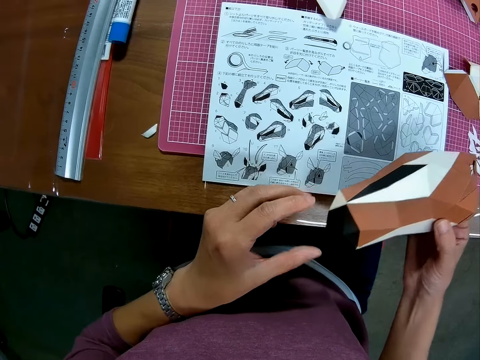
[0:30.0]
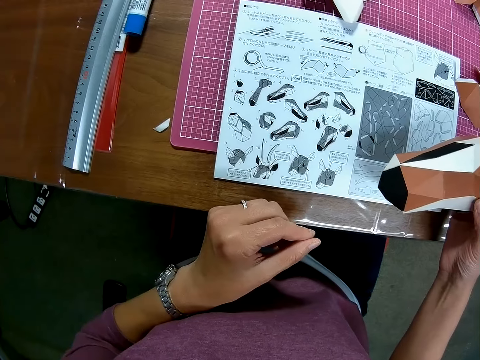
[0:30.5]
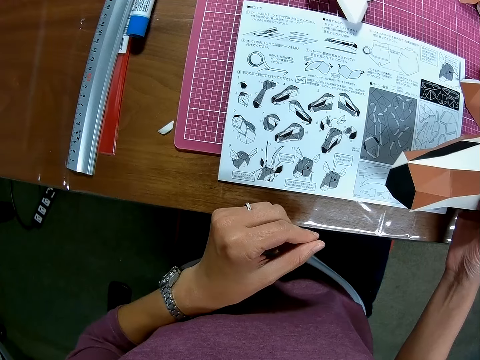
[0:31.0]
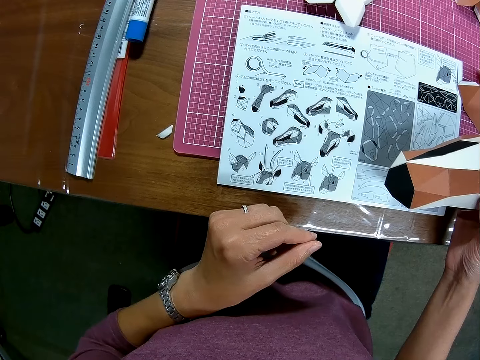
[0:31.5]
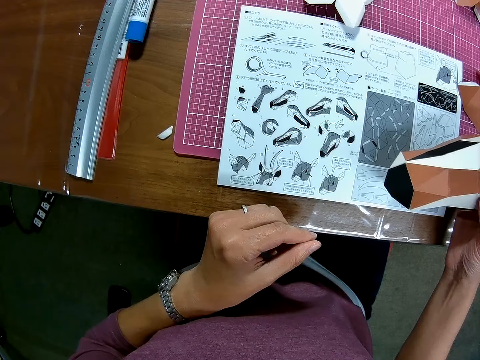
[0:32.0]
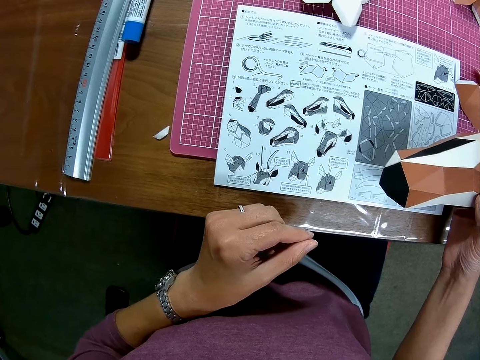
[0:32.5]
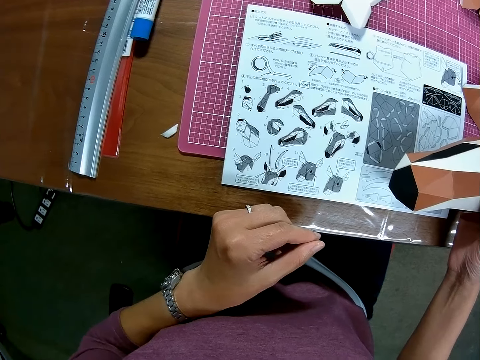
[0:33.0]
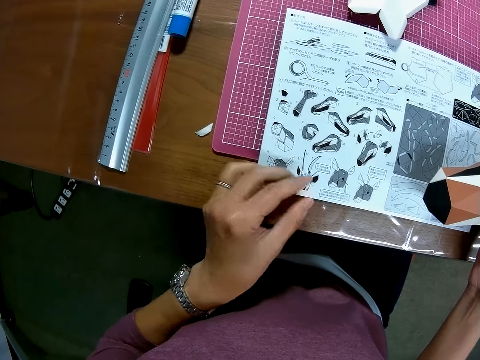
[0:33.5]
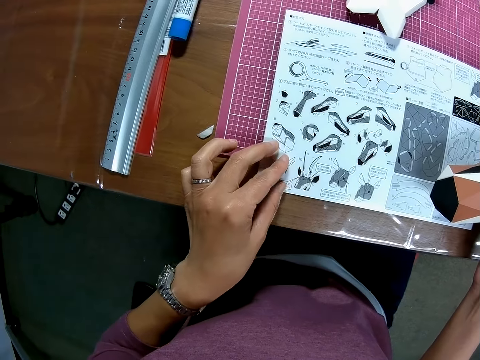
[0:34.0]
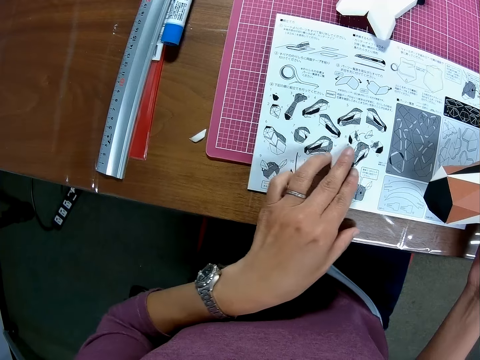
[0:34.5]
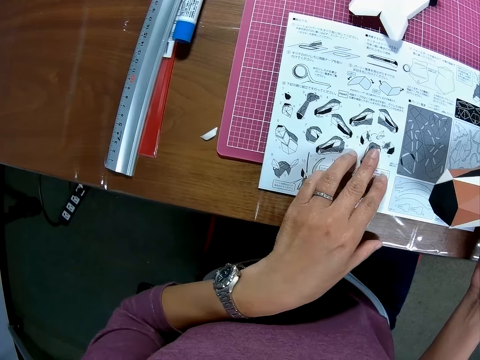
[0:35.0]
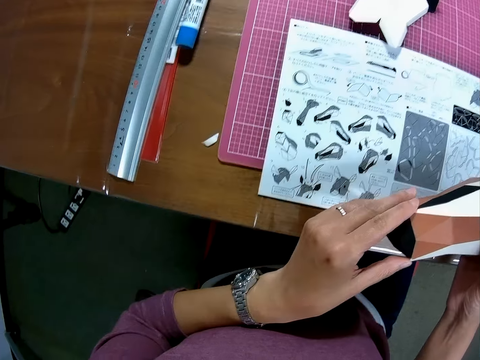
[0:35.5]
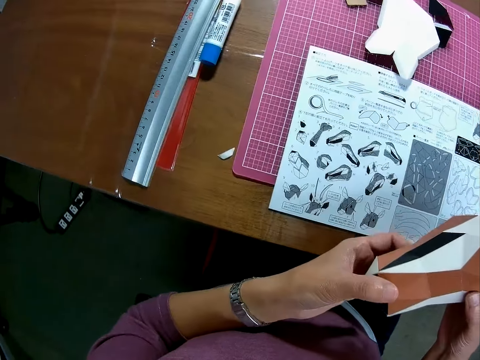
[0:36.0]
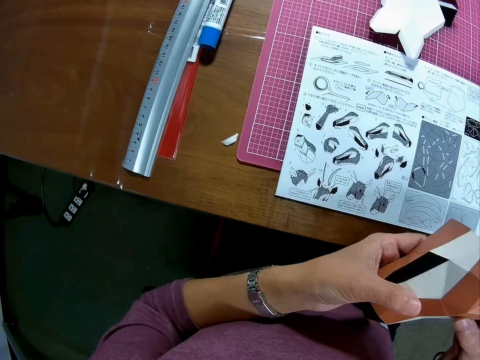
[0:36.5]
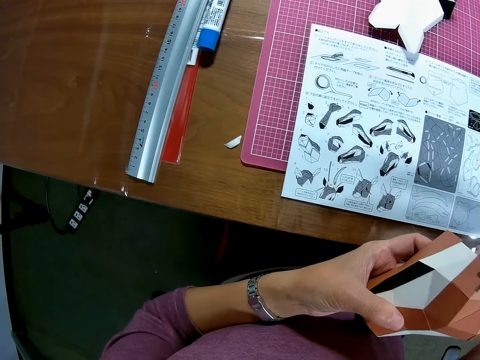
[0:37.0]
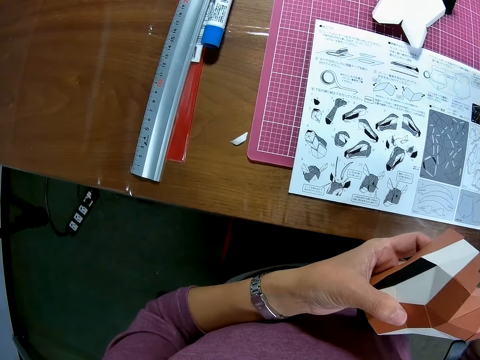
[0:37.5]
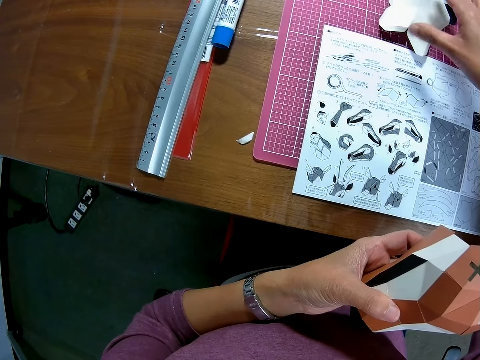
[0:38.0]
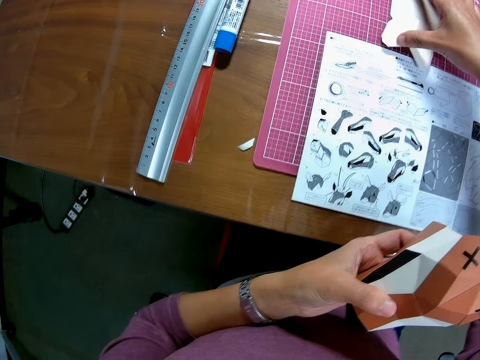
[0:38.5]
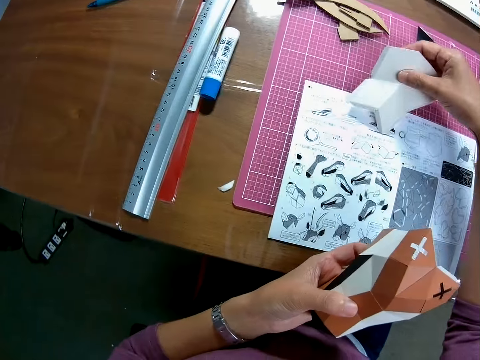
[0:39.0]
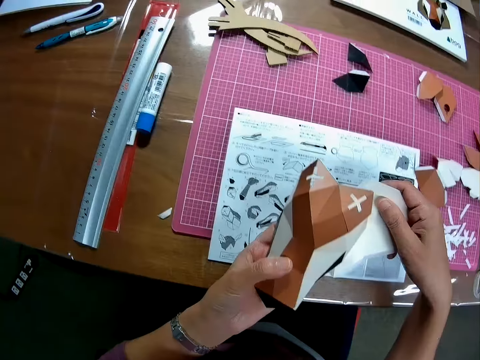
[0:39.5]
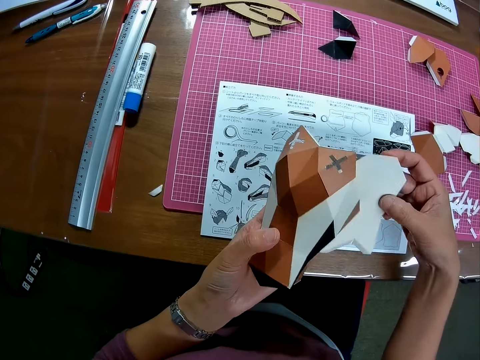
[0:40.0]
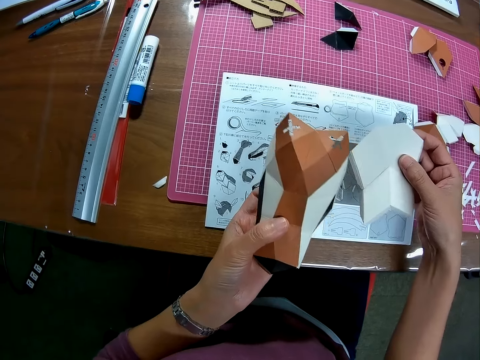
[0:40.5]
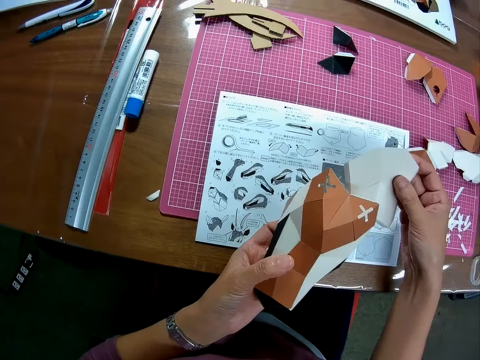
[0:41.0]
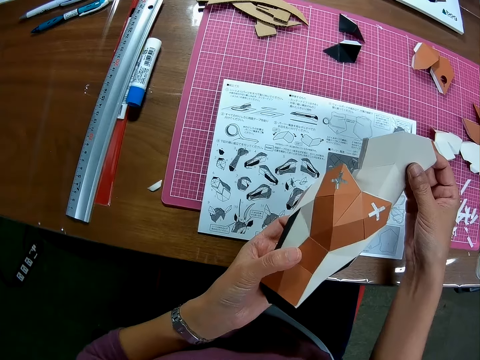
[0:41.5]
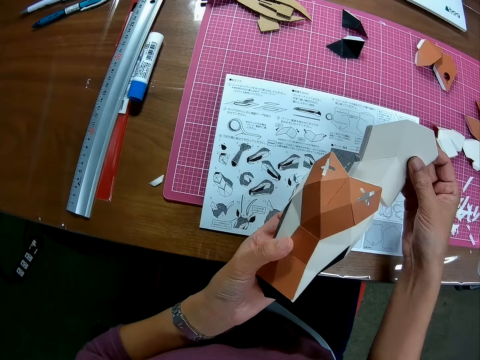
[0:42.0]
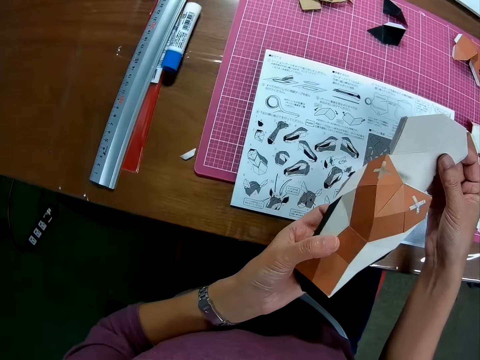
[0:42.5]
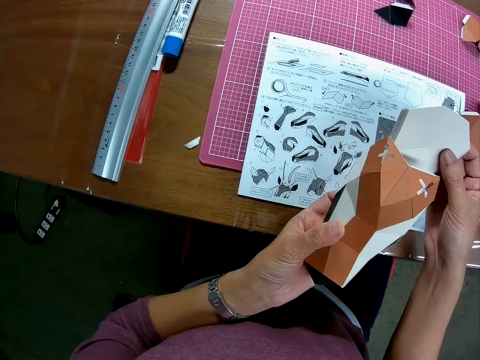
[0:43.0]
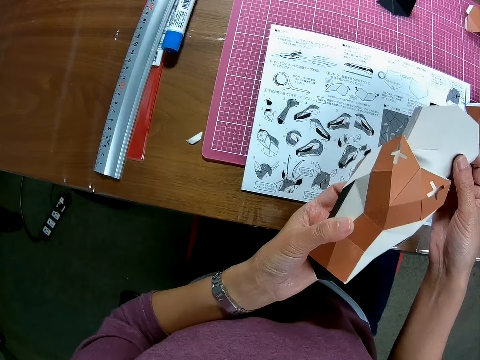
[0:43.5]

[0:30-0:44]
The camera wearer passes the model to the right hand. She touches the papercraft manual booklet on the table. She touches the model. She adjusts the papercraft in her hand. She passes the model to the left hand. She picks up a papercraft piece from the table. She looks at the models.

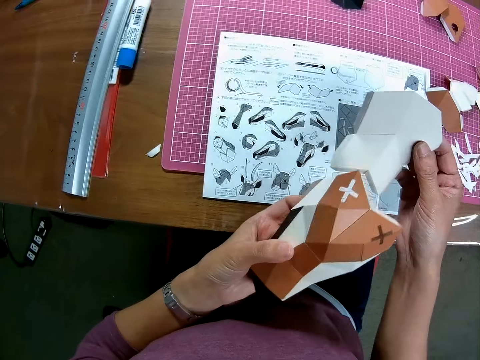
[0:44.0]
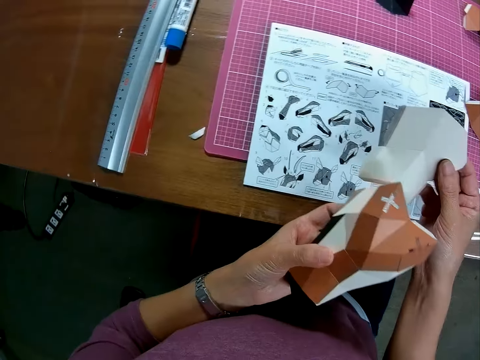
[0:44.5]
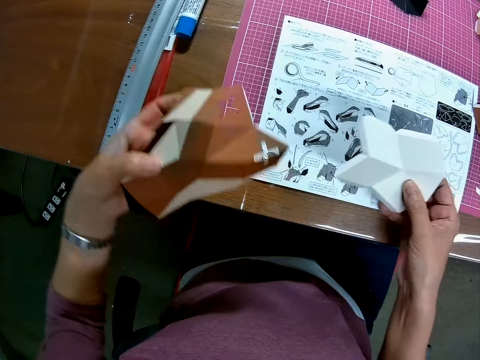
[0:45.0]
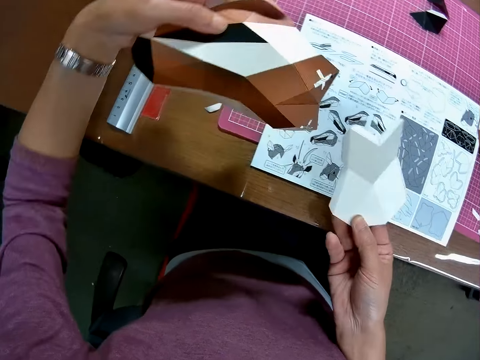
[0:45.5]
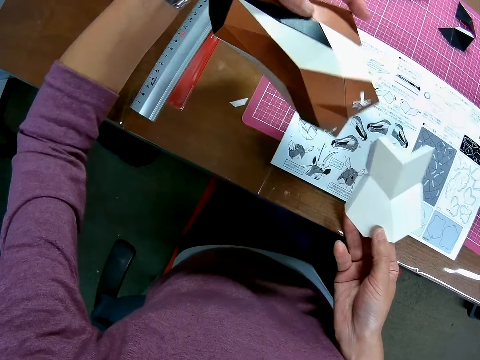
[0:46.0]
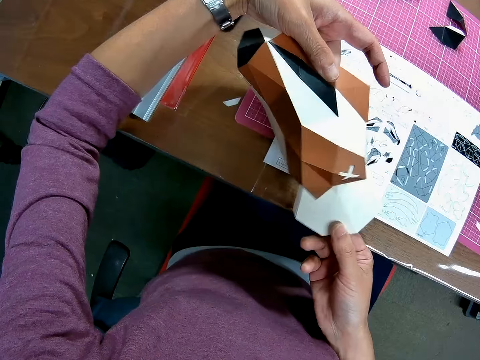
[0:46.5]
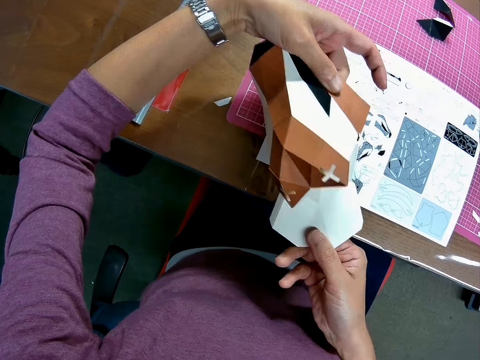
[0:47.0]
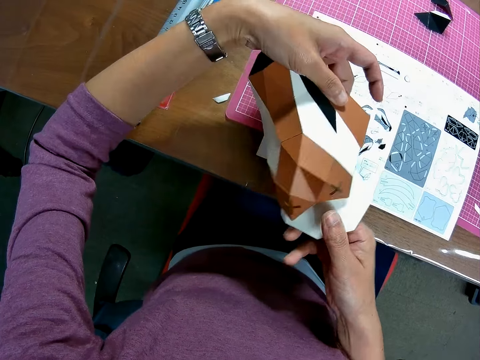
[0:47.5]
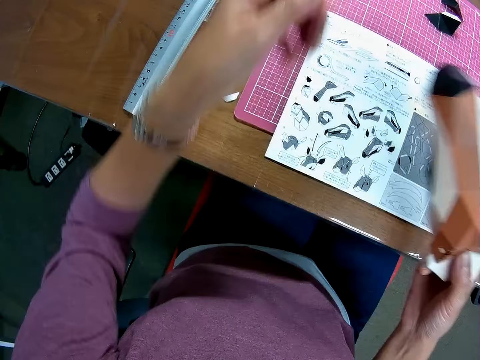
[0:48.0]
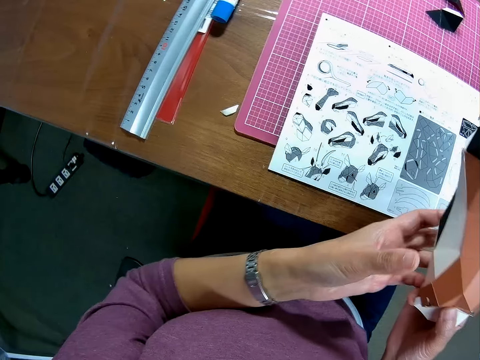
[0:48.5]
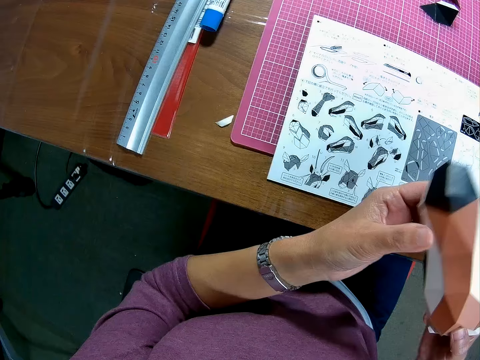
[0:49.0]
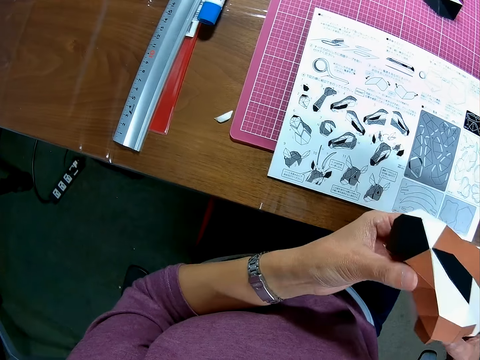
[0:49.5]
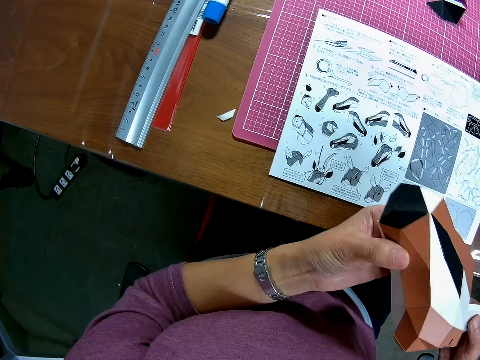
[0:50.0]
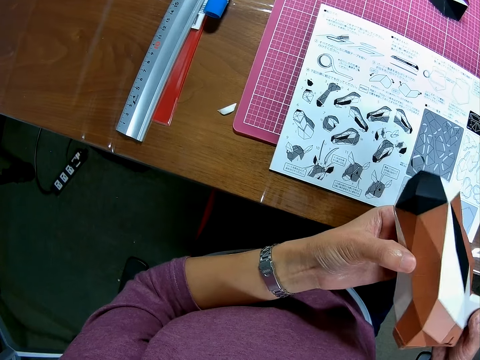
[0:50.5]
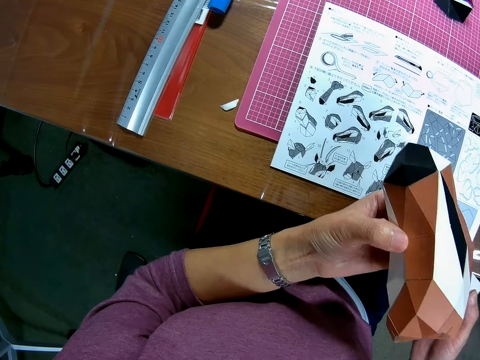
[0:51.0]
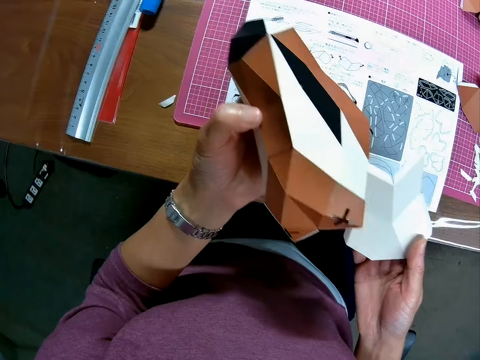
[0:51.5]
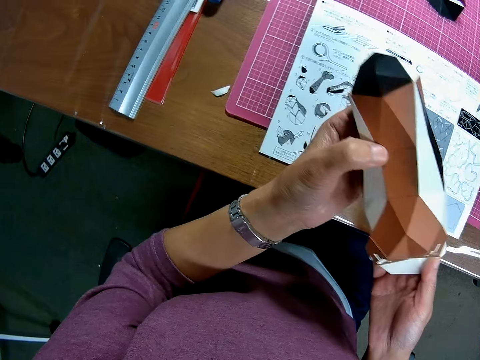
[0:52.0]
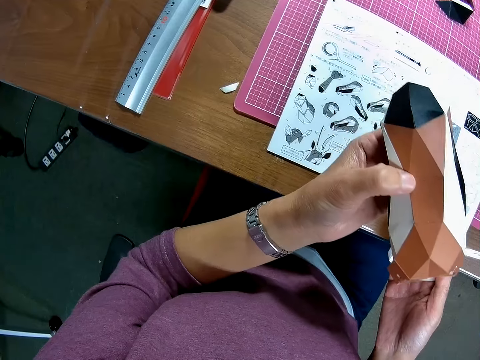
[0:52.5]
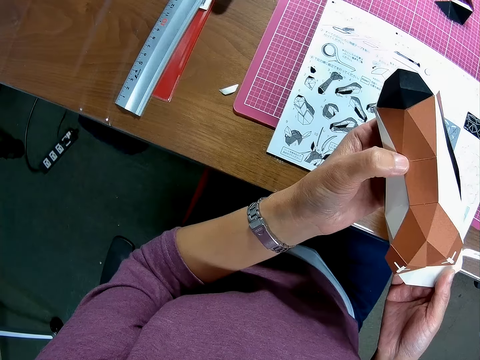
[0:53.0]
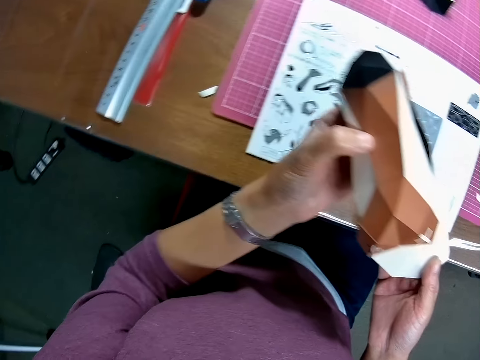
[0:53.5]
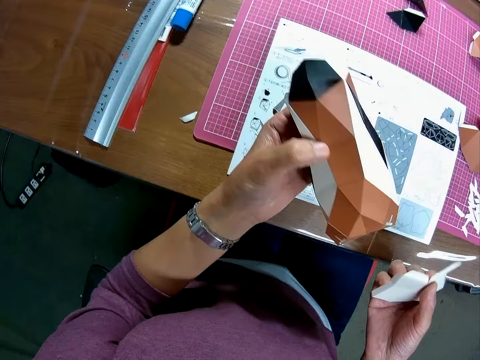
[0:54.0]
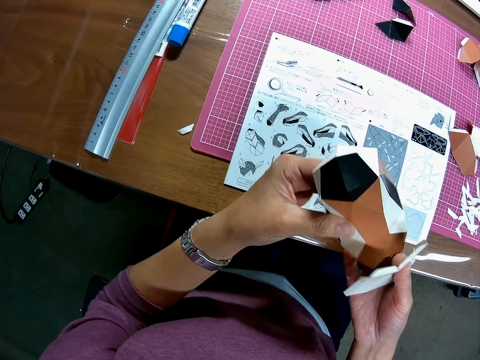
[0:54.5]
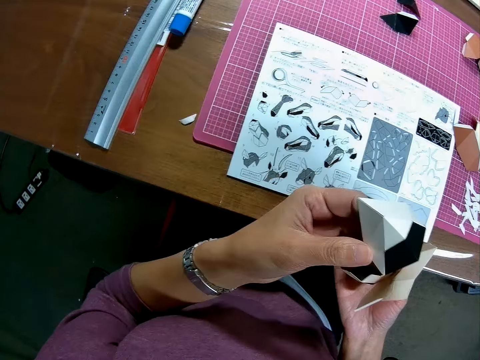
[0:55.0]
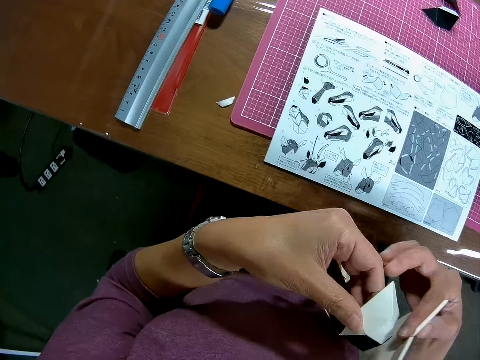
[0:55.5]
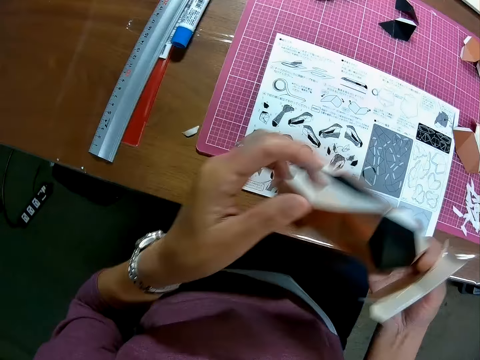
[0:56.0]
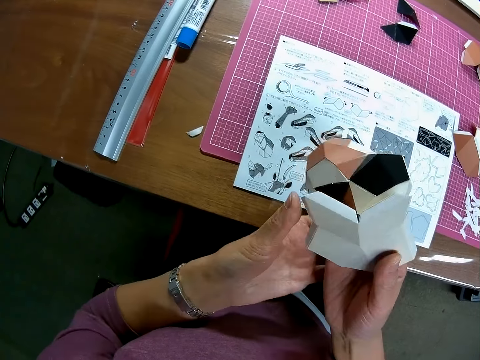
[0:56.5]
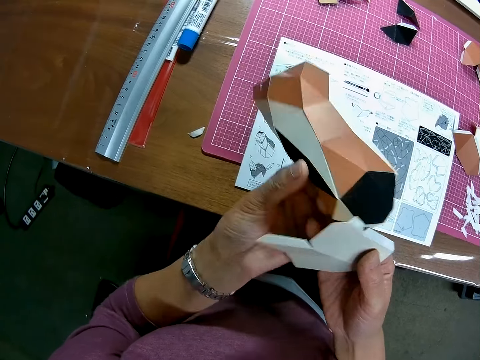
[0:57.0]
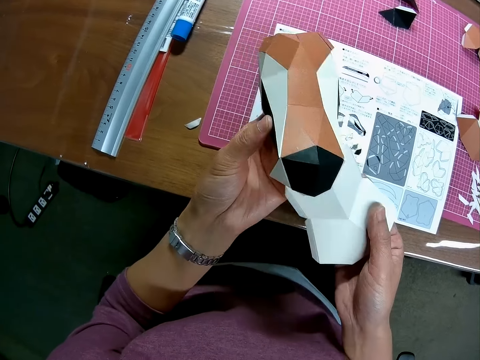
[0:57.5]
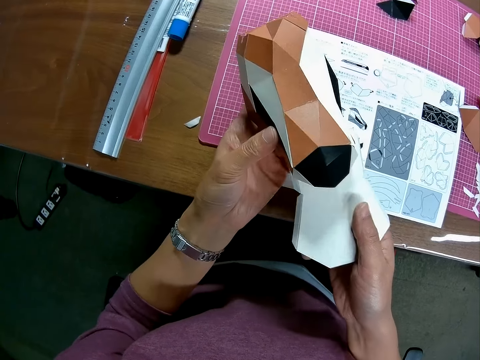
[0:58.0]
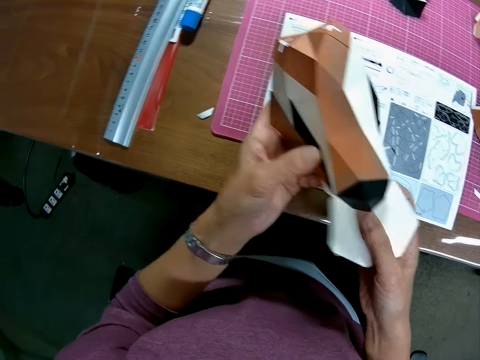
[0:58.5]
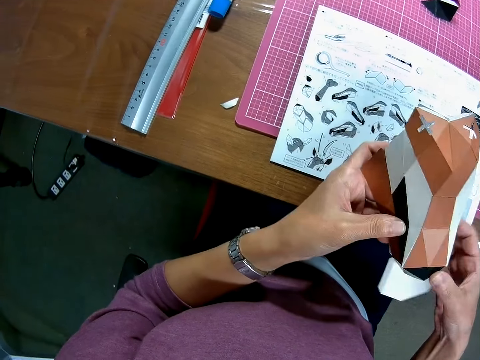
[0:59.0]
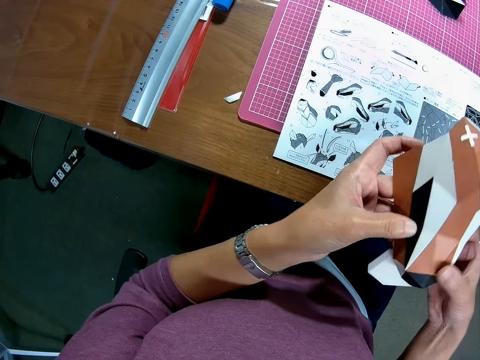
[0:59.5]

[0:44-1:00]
A man converses in the background. The camera wearer passes the model to the right hand. She joins the papercraft with the papercraft piece. She passes the model to the left hand. She looks at the model. She turns the model. She adjusts the papercraft in her hand. She joins the papercraft with the papercraft piece.
